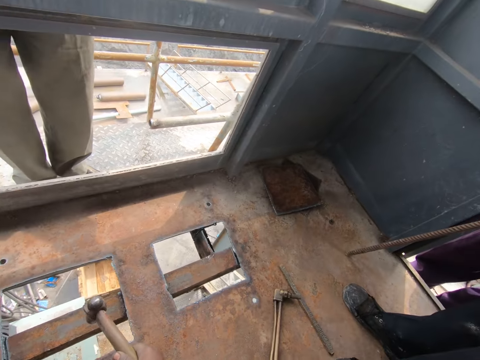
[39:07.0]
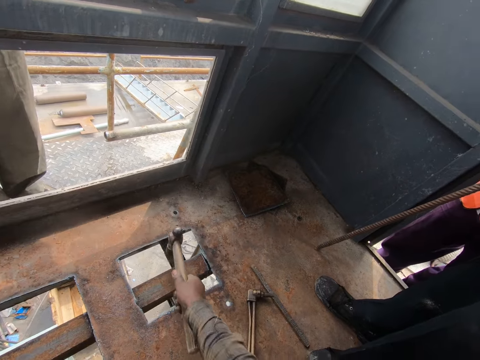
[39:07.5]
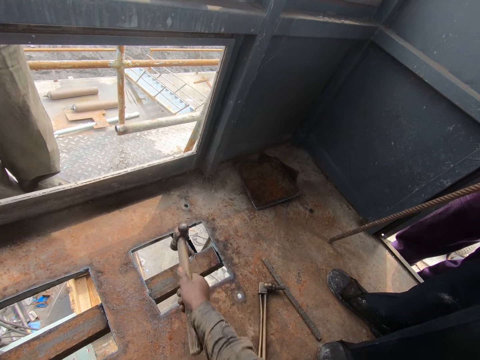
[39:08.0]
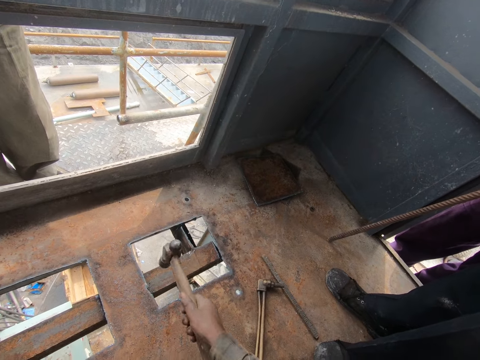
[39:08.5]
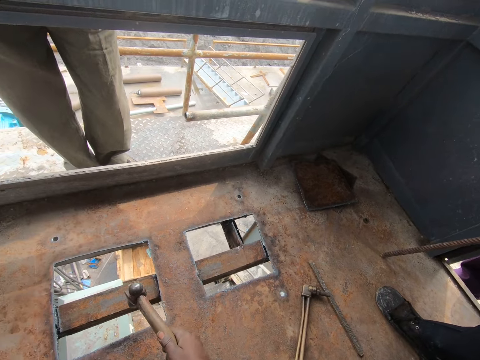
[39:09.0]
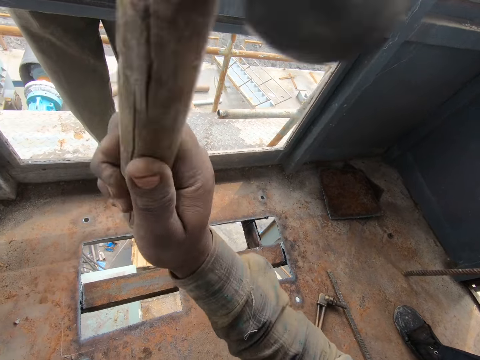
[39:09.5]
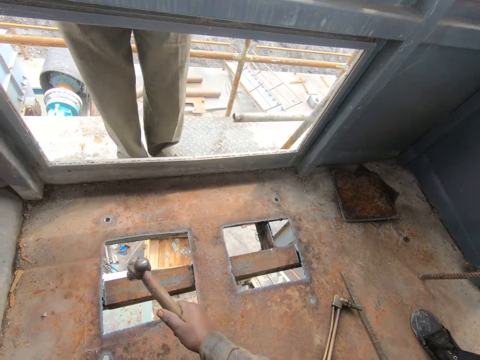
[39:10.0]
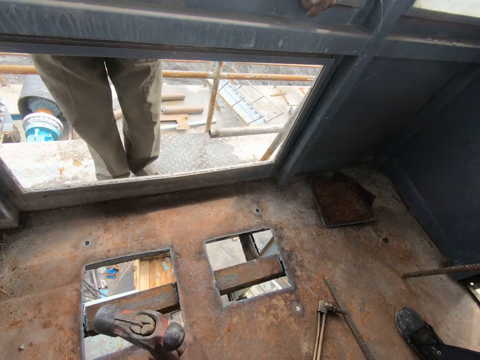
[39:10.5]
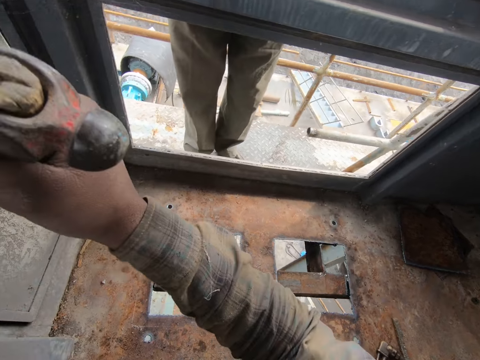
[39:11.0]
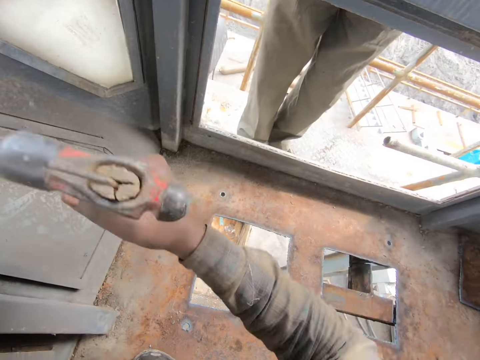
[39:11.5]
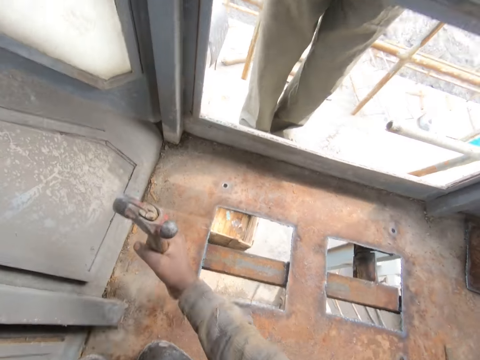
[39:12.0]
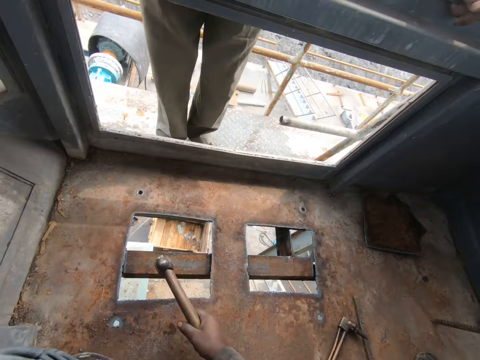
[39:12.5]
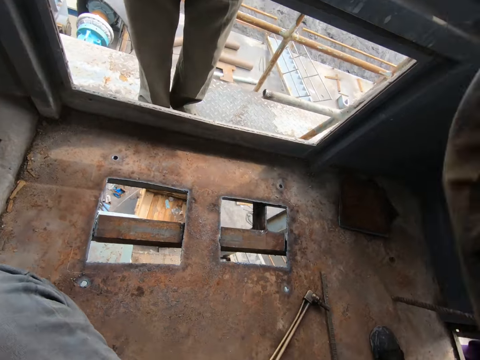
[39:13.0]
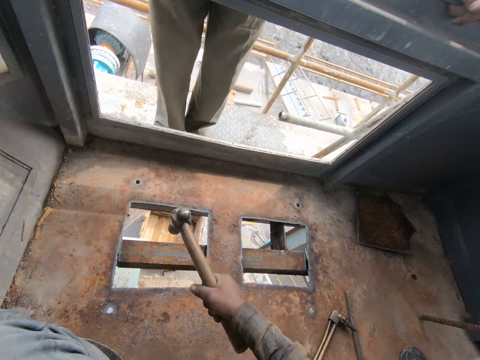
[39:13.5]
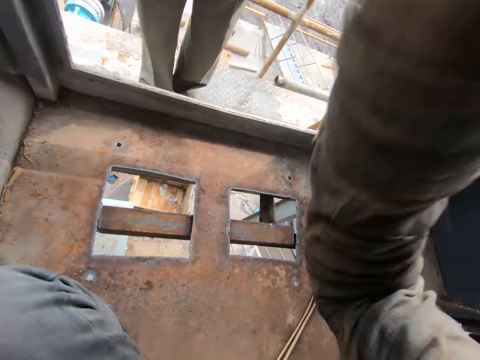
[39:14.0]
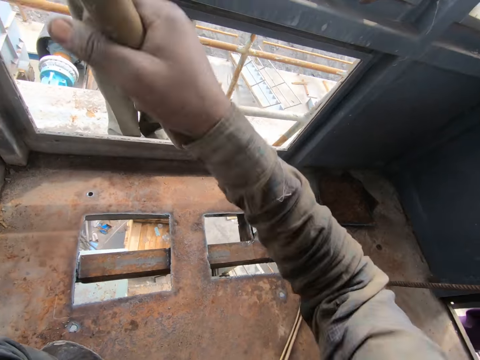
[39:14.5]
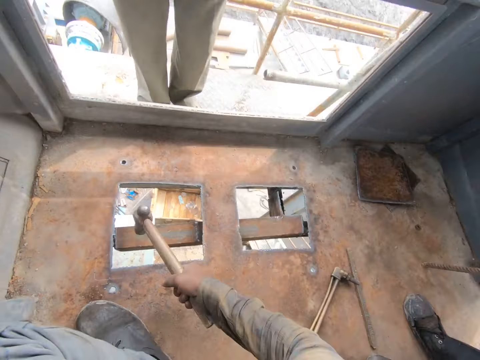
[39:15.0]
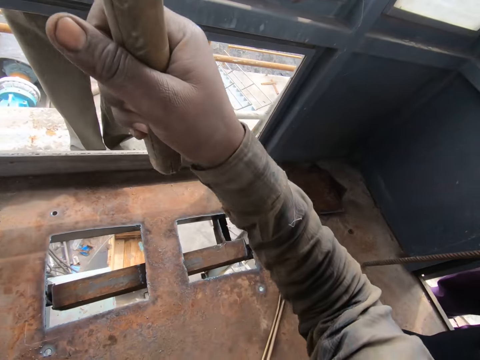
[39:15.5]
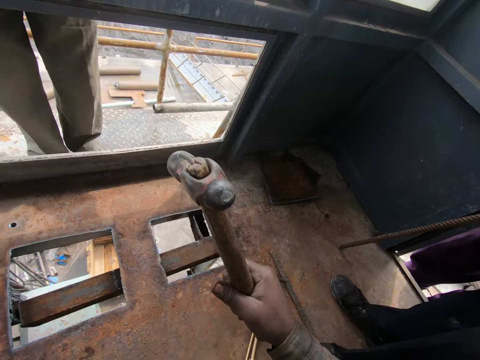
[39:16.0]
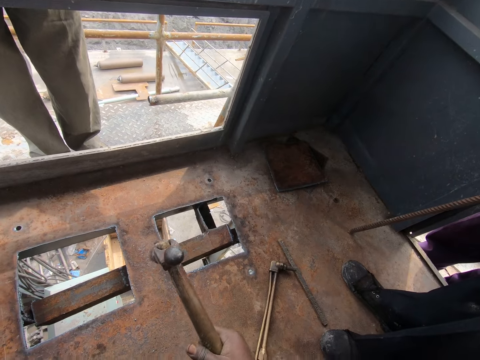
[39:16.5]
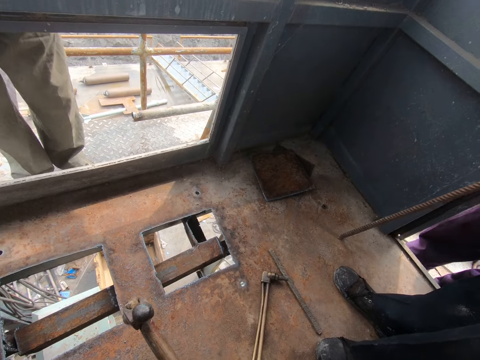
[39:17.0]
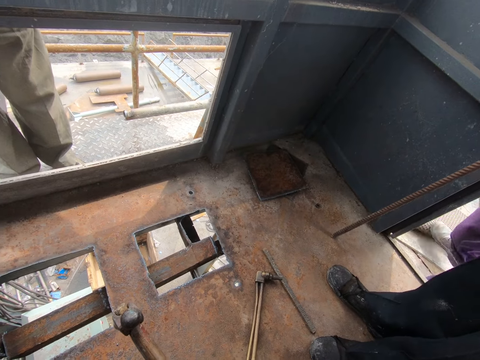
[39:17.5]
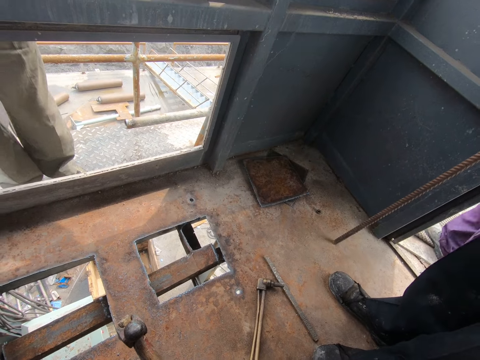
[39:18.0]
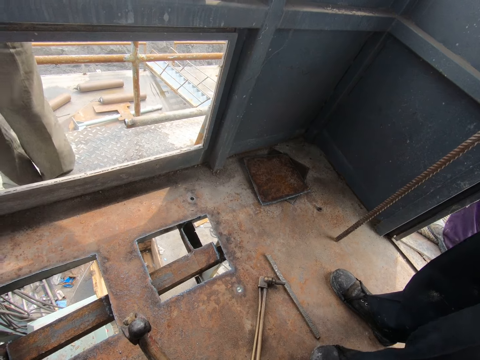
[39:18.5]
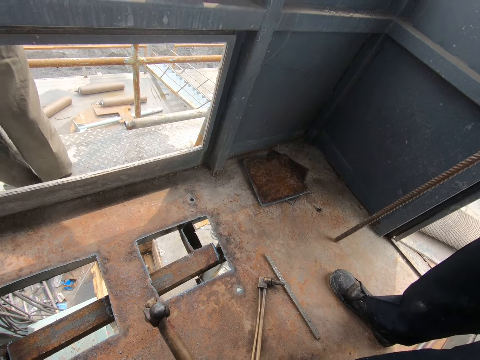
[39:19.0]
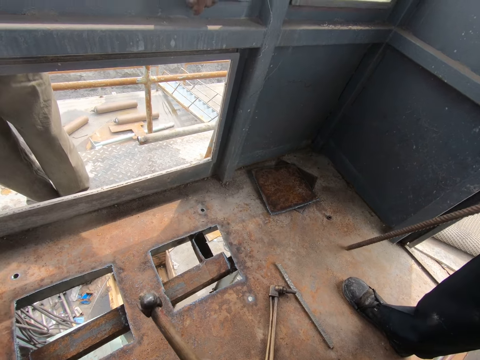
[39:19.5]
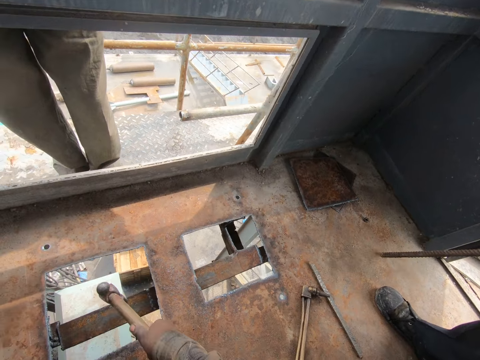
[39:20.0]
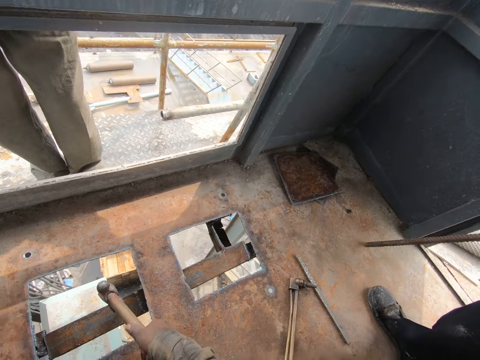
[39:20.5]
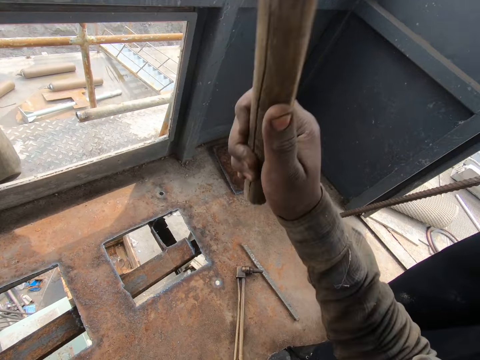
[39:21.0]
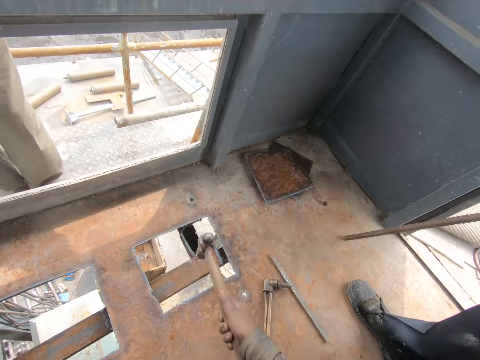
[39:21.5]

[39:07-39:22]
The camera wearer hits the floor with a hammer.

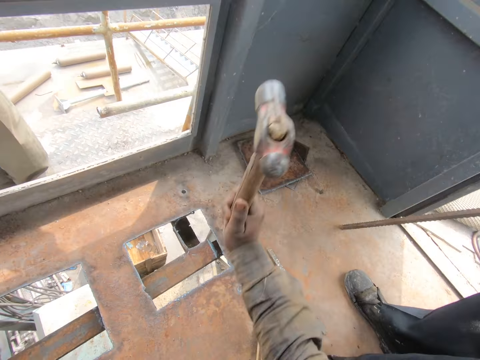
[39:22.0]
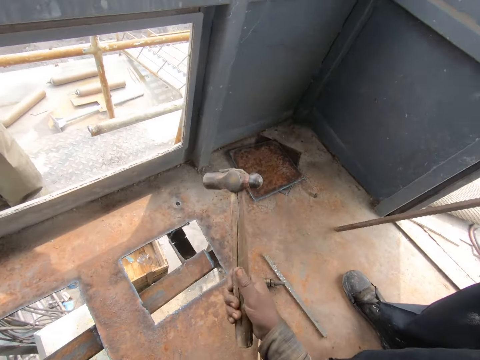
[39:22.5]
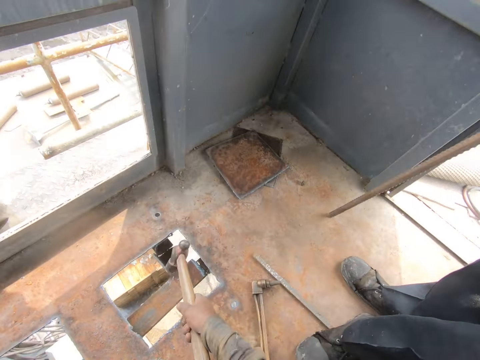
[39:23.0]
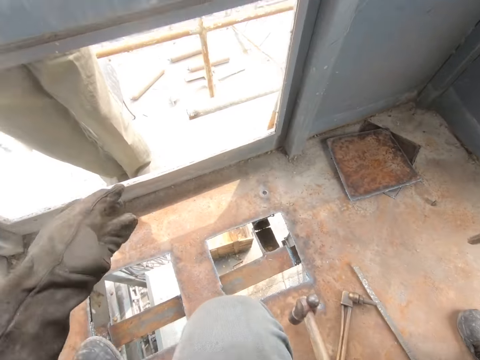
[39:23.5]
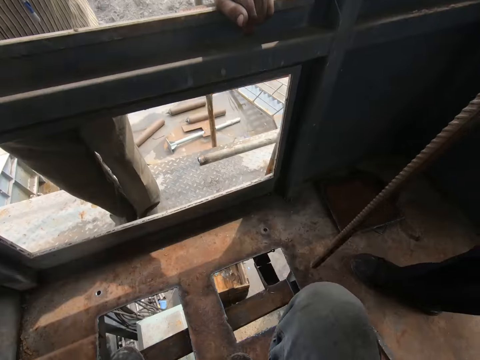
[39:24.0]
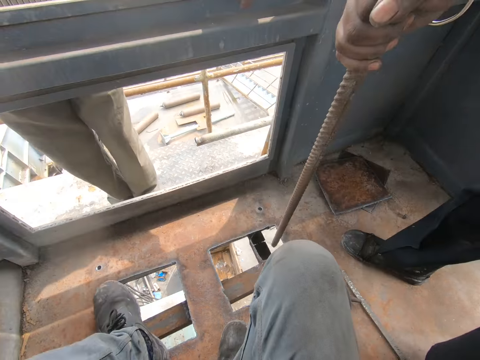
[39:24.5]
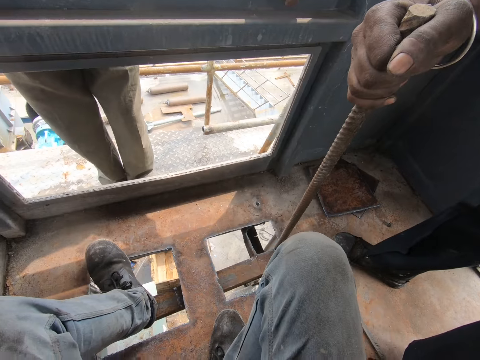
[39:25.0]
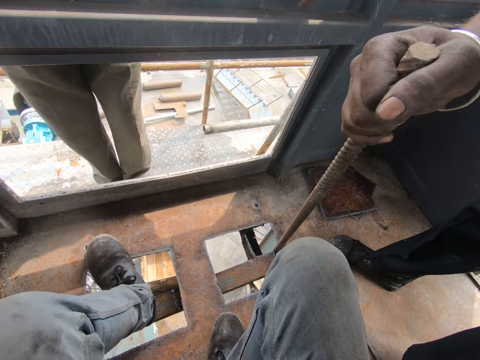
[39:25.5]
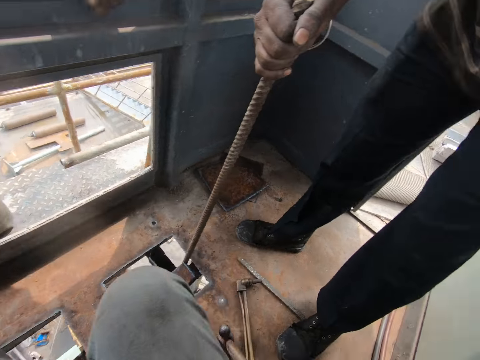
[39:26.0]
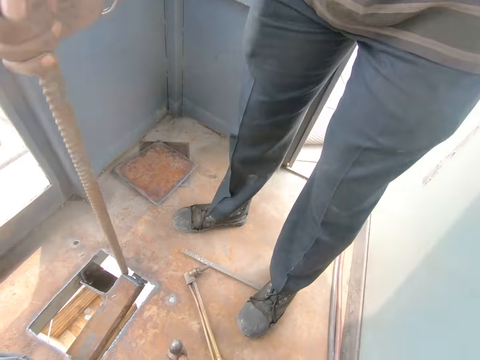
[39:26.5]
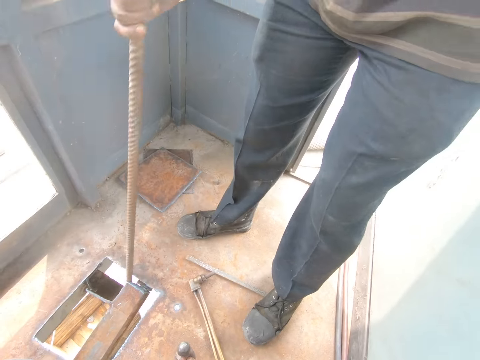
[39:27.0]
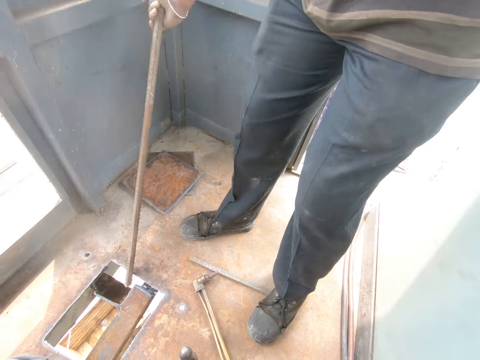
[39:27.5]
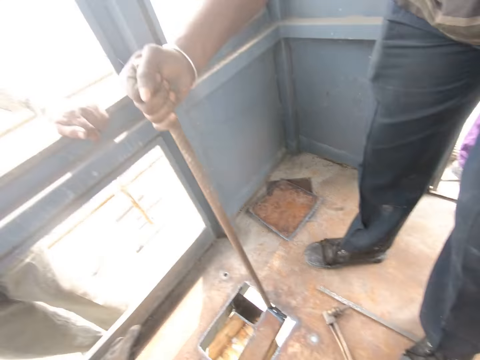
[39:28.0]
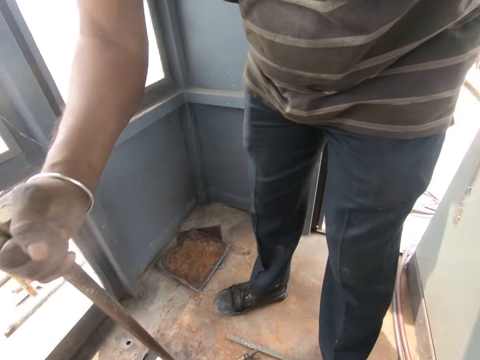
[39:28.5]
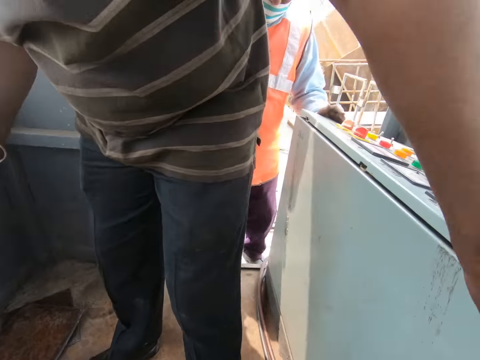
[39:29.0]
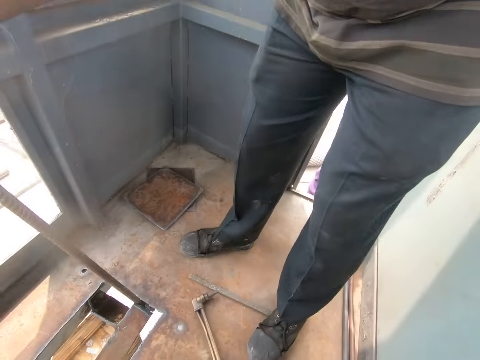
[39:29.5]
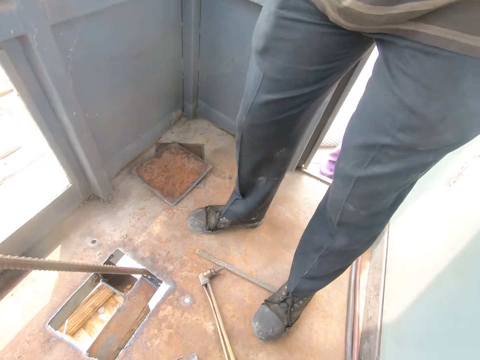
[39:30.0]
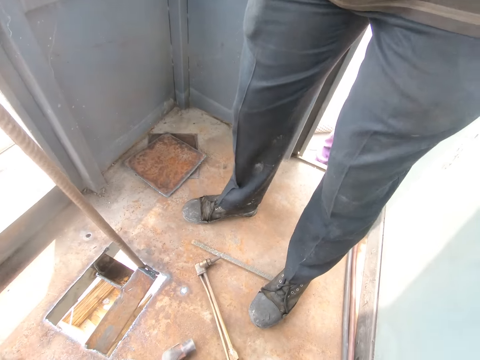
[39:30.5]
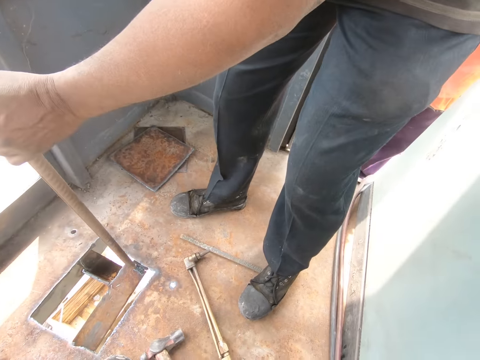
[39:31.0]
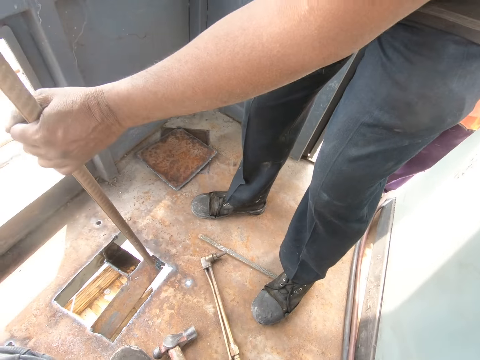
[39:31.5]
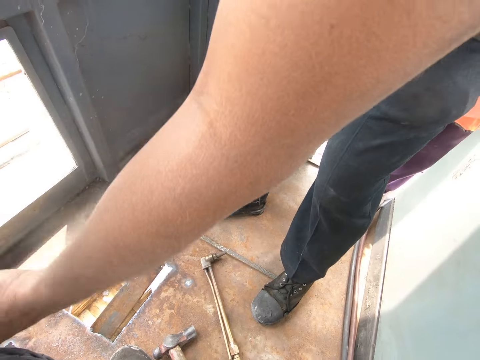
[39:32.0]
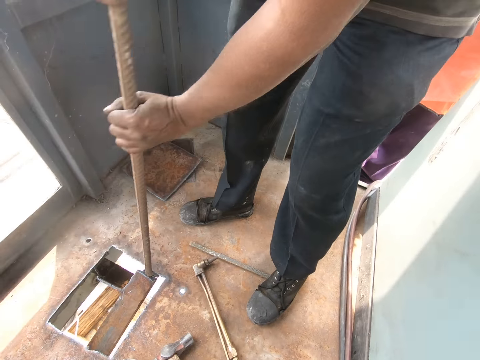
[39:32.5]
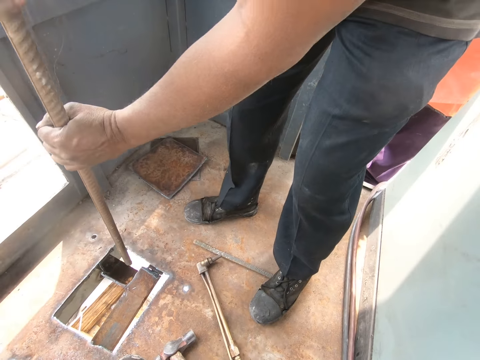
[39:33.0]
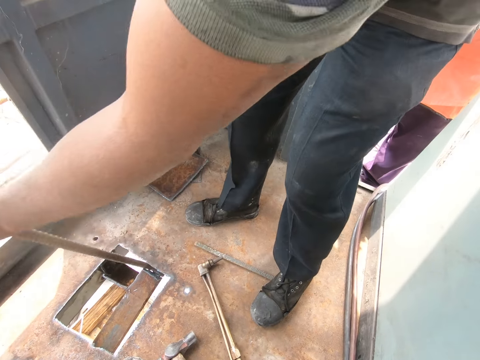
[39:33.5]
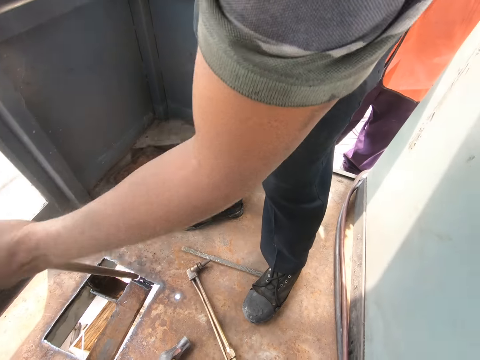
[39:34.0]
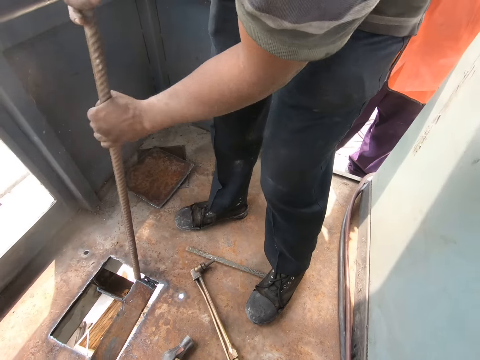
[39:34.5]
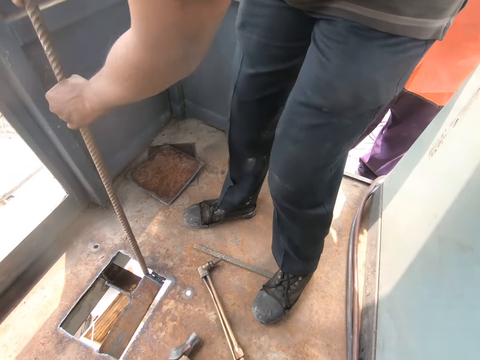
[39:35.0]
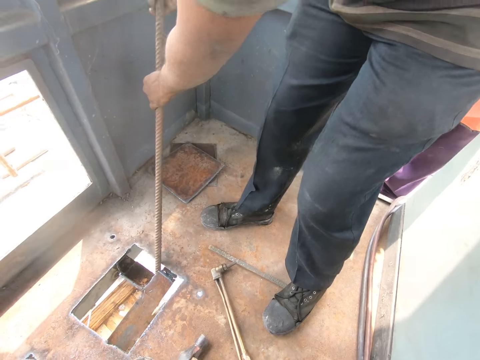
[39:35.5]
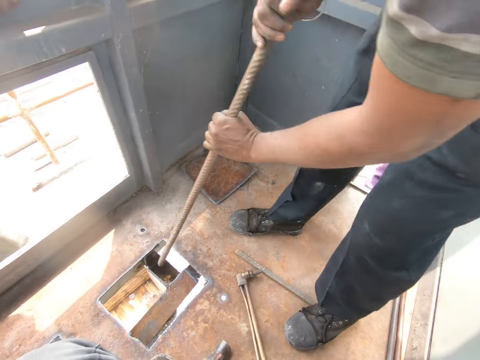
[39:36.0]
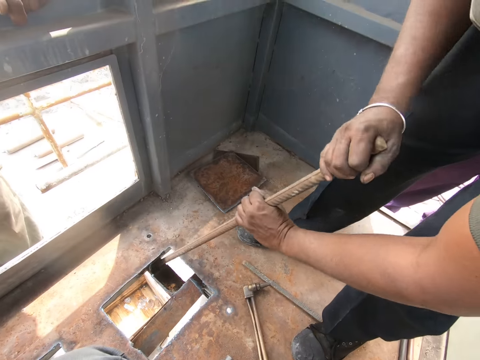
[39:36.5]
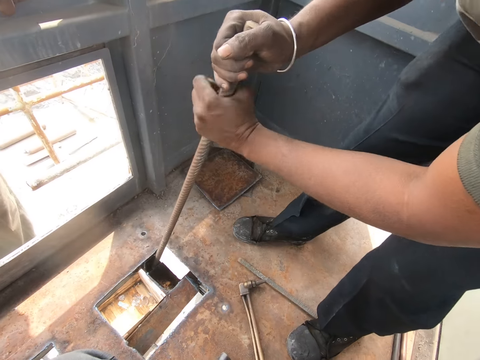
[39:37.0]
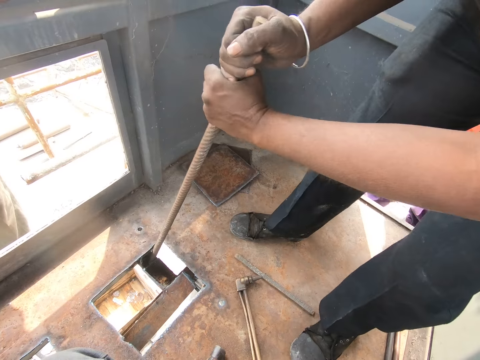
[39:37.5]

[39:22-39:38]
The camera wearer kicks the pedal with his left leg. He hits the floor with his leg. He looks at a man. The man moves metal.
